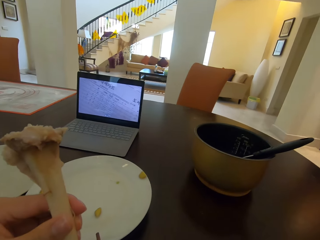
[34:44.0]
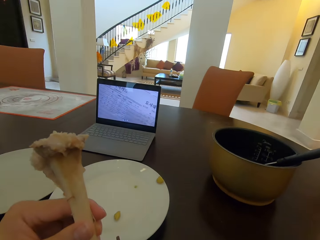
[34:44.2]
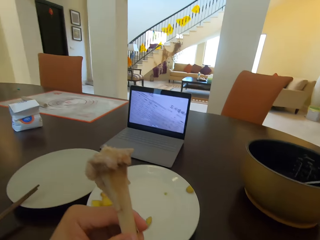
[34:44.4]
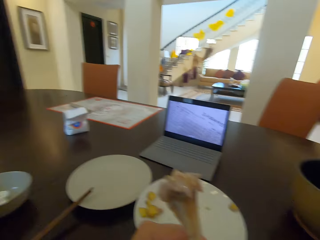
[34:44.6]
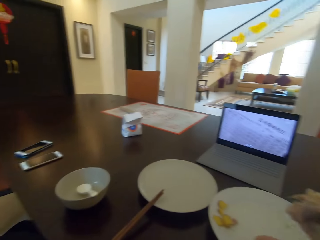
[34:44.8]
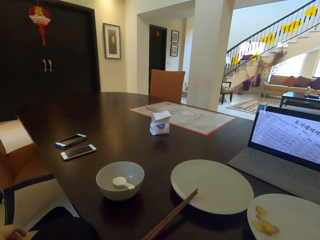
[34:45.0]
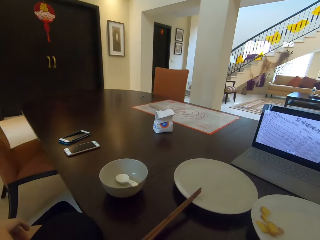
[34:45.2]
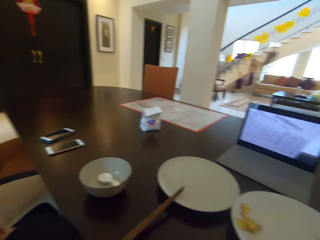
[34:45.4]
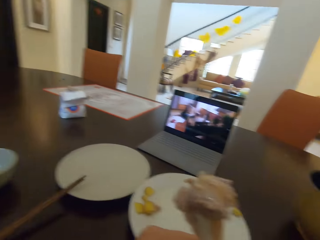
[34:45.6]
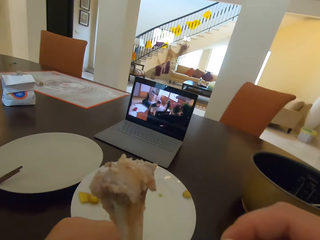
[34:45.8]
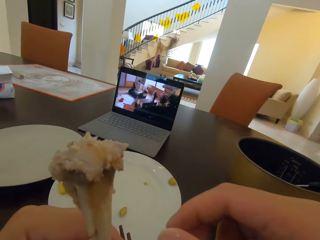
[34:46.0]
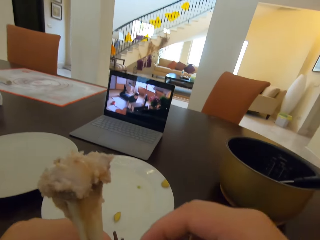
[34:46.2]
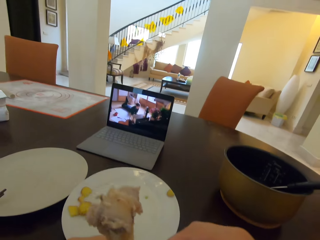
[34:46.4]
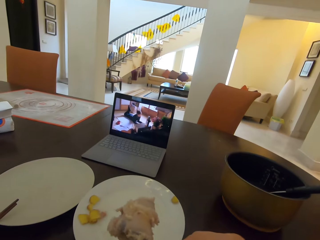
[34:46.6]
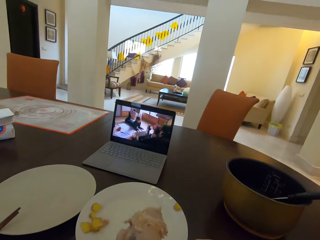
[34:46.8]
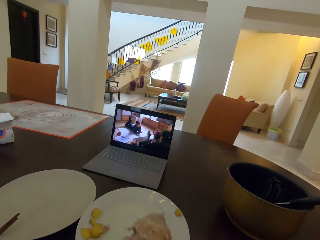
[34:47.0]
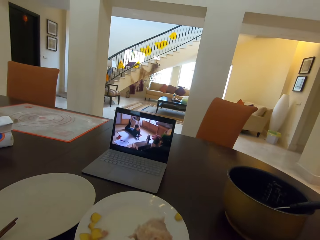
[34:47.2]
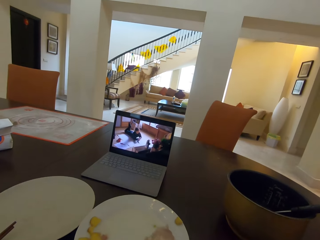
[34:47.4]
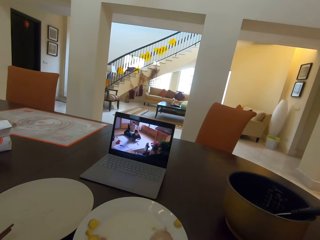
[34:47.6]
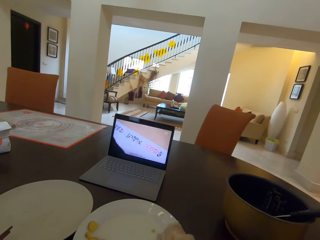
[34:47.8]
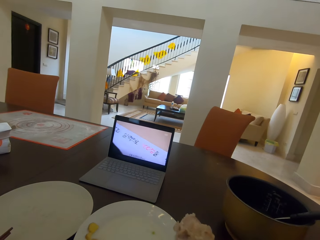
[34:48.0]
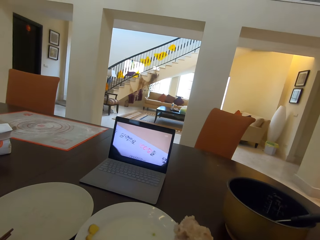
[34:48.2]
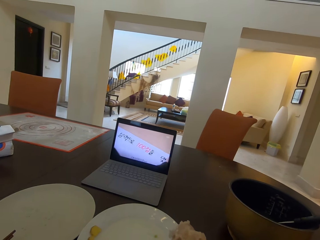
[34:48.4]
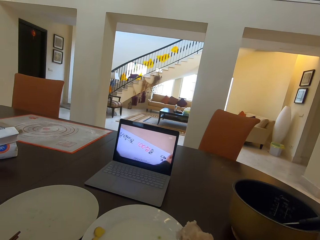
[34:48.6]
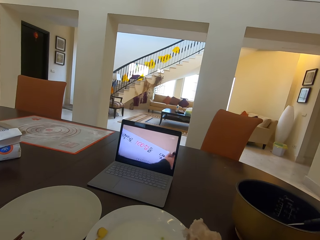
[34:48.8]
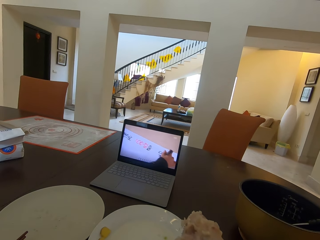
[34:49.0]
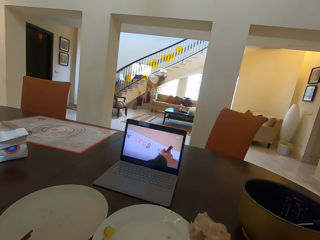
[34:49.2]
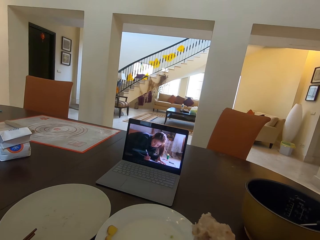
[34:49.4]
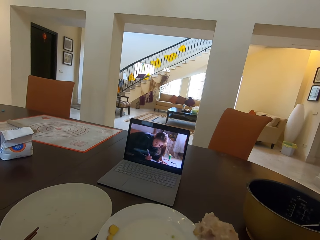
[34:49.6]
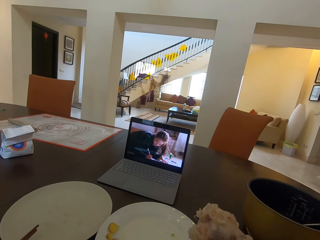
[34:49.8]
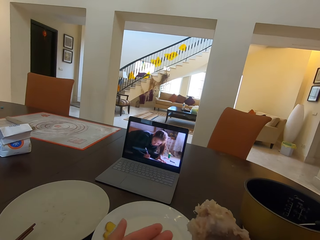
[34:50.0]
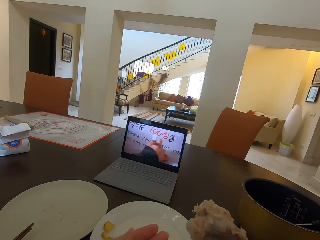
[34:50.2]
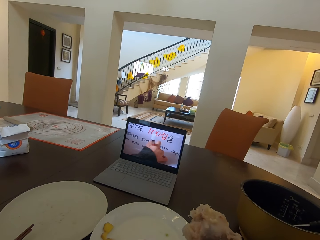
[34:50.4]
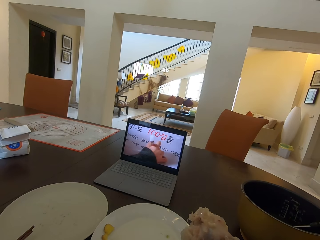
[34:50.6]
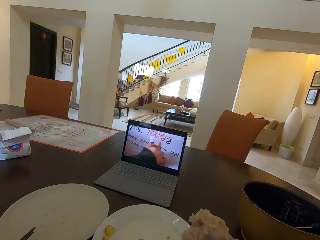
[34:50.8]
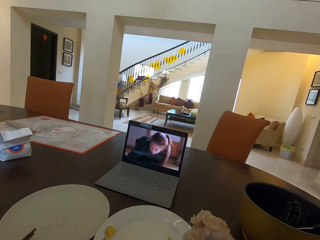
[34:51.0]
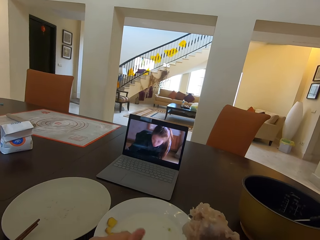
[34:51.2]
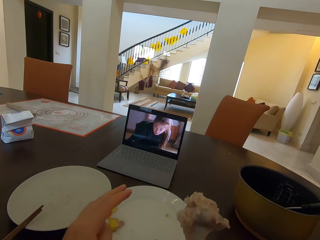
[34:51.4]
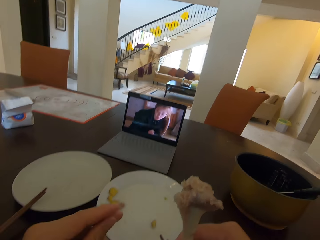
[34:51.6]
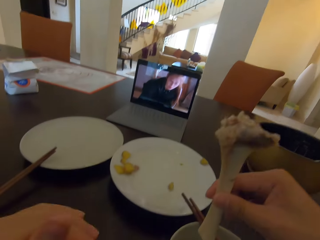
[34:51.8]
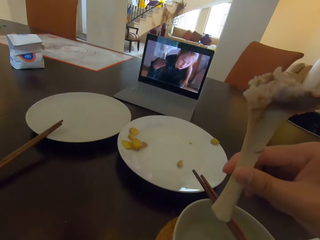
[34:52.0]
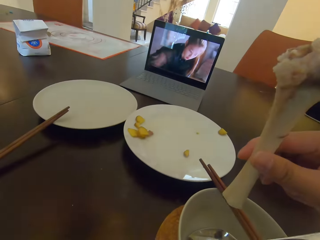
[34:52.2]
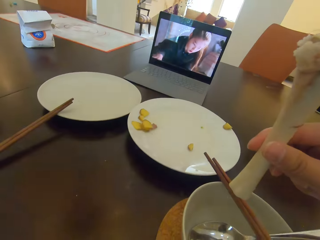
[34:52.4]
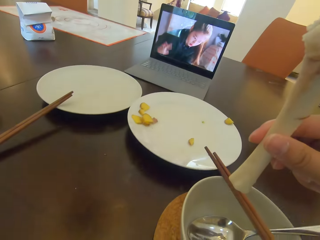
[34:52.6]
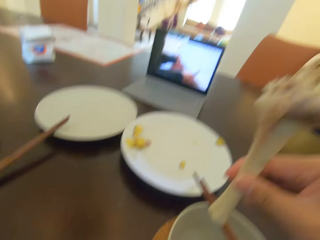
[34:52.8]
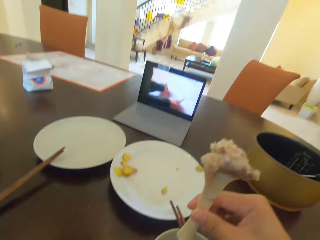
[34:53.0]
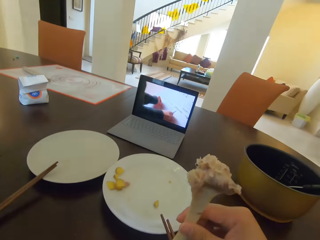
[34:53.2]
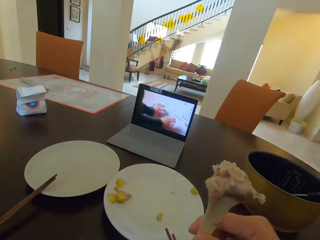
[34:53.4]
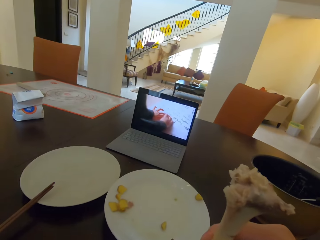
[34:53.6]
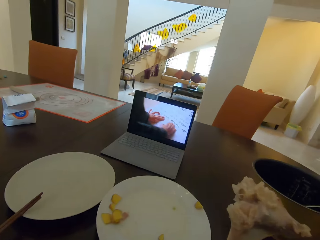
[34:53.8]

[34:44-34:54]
The camera wearer interacts with a woman. They watch a movie.

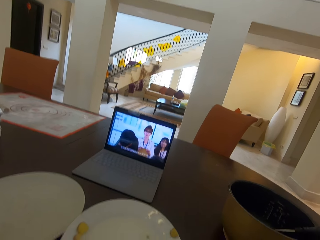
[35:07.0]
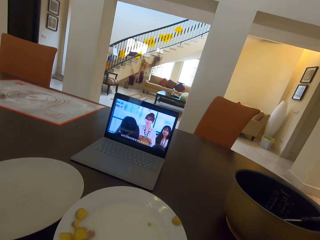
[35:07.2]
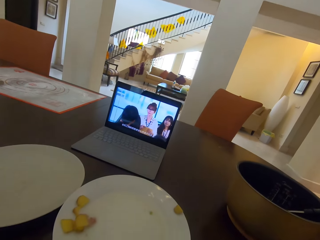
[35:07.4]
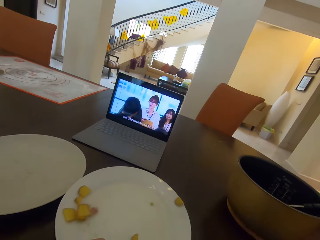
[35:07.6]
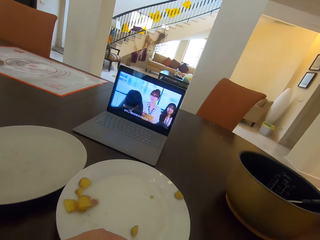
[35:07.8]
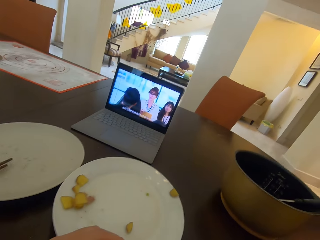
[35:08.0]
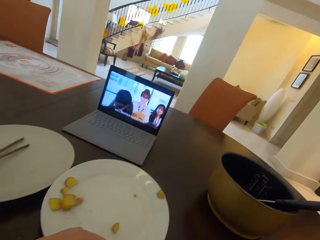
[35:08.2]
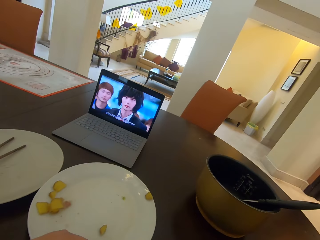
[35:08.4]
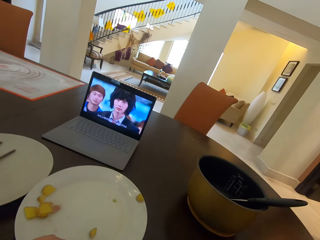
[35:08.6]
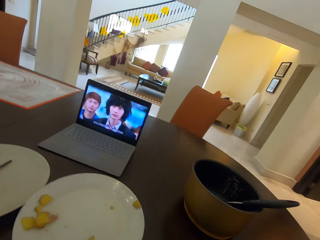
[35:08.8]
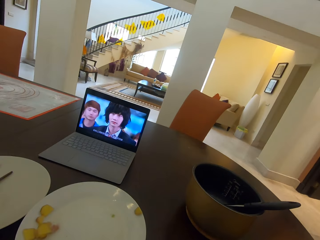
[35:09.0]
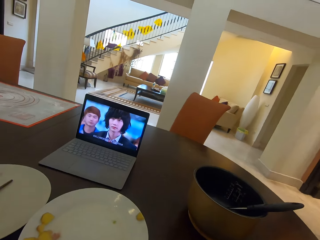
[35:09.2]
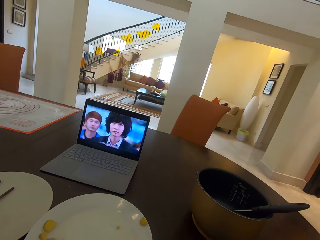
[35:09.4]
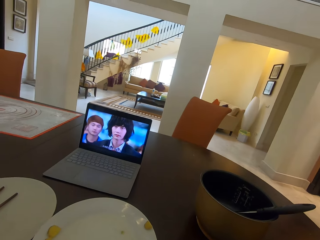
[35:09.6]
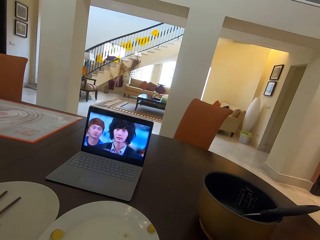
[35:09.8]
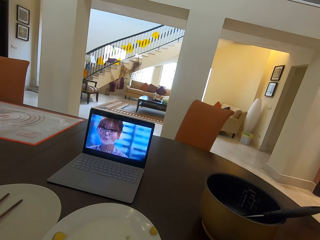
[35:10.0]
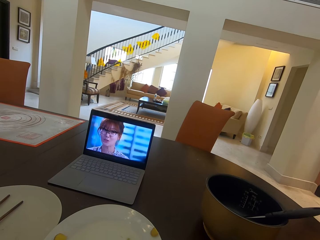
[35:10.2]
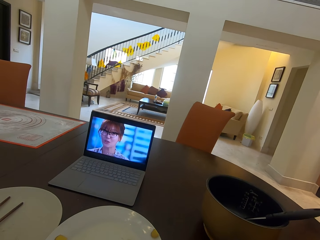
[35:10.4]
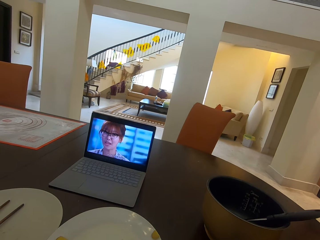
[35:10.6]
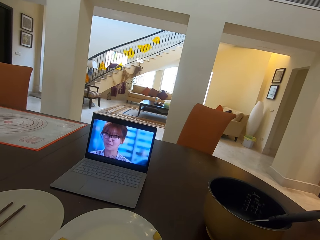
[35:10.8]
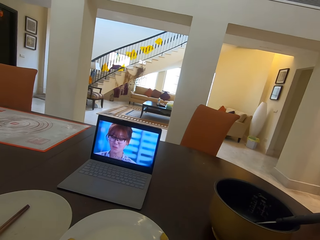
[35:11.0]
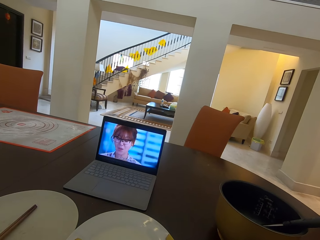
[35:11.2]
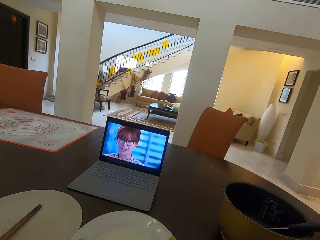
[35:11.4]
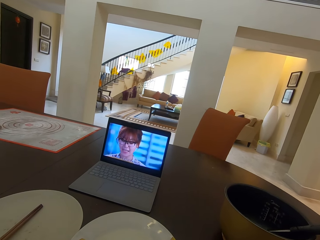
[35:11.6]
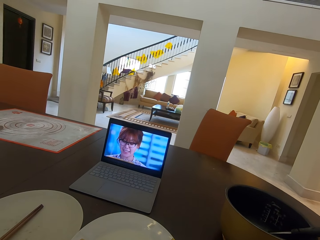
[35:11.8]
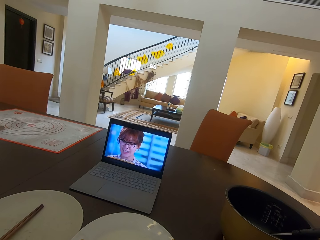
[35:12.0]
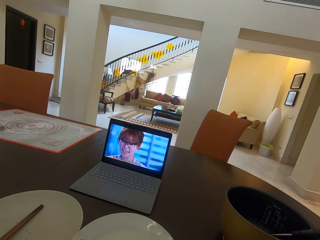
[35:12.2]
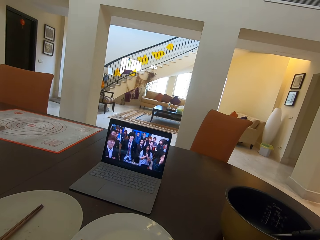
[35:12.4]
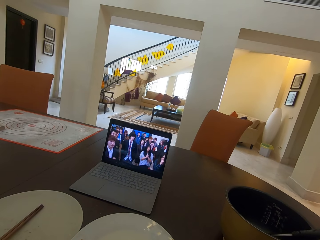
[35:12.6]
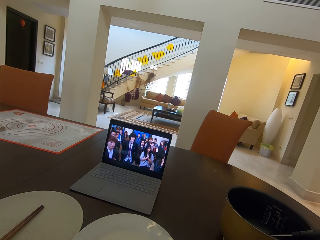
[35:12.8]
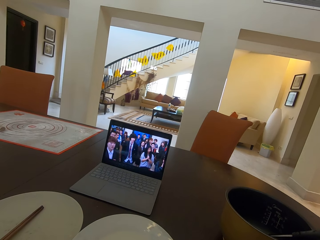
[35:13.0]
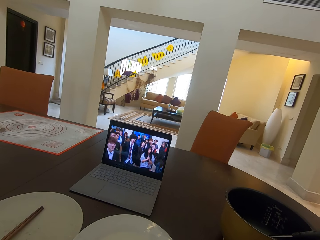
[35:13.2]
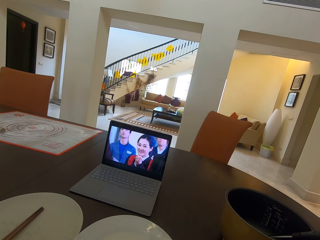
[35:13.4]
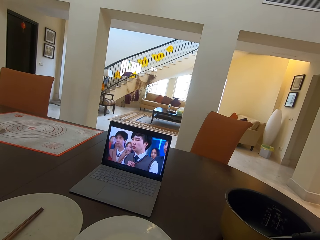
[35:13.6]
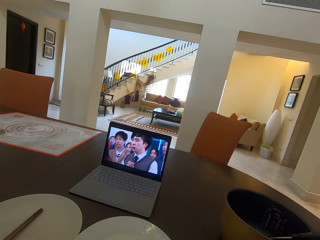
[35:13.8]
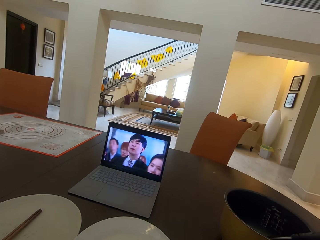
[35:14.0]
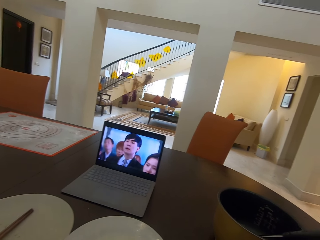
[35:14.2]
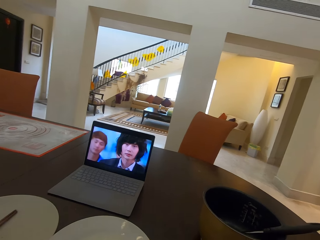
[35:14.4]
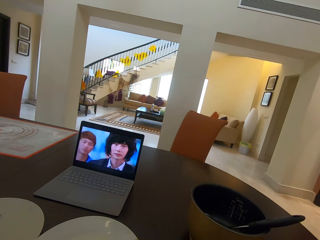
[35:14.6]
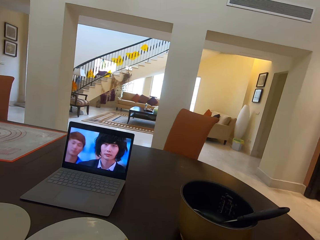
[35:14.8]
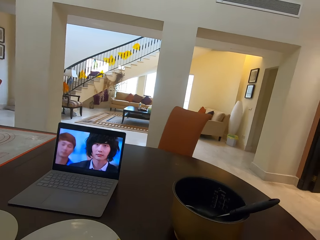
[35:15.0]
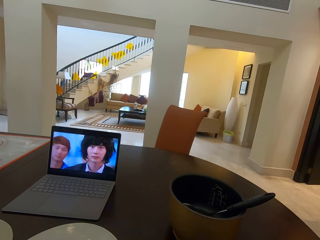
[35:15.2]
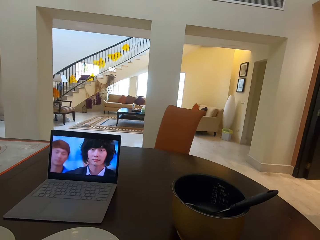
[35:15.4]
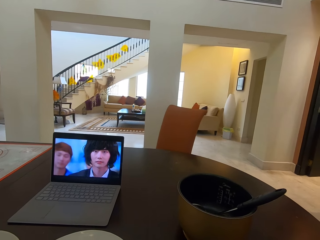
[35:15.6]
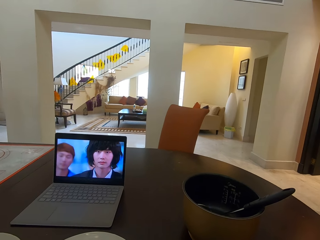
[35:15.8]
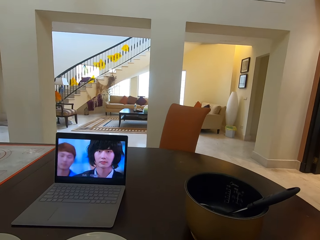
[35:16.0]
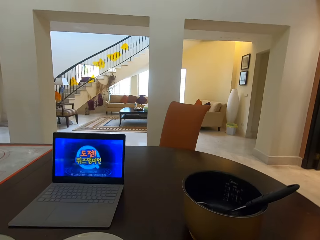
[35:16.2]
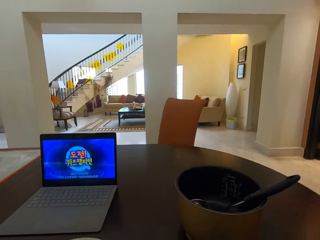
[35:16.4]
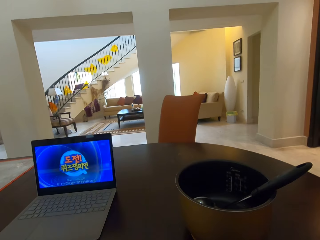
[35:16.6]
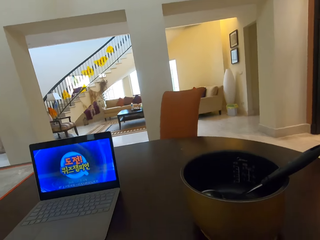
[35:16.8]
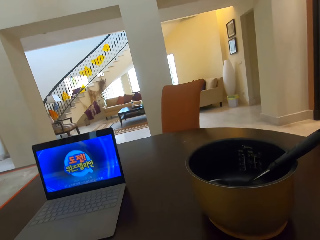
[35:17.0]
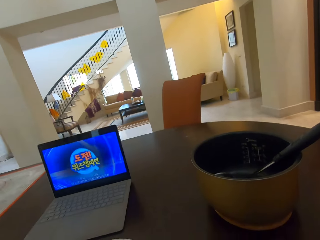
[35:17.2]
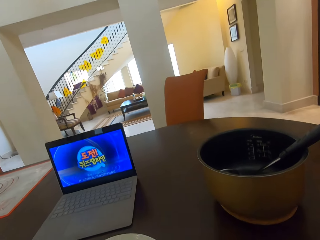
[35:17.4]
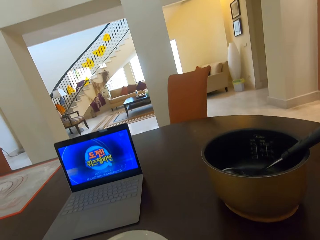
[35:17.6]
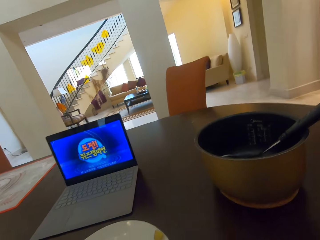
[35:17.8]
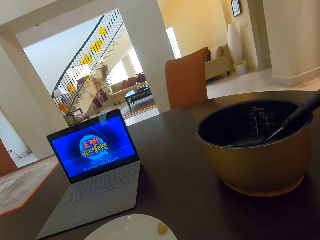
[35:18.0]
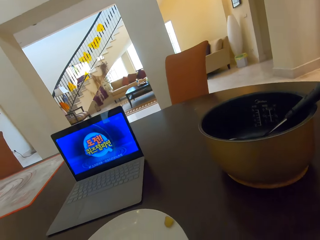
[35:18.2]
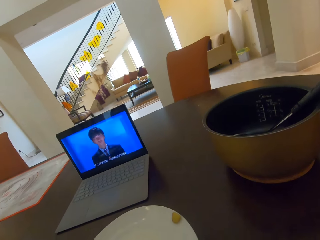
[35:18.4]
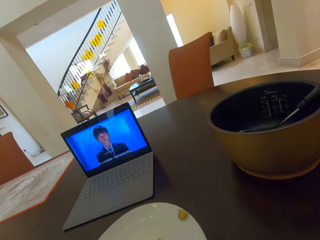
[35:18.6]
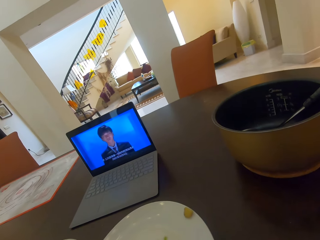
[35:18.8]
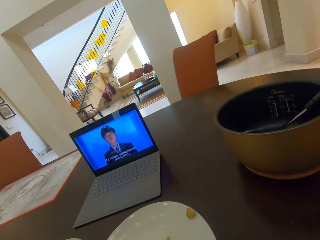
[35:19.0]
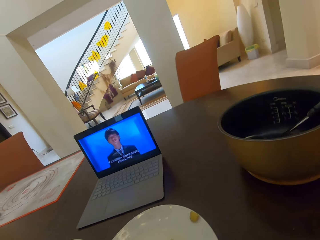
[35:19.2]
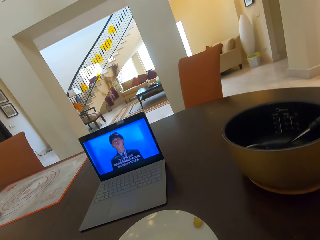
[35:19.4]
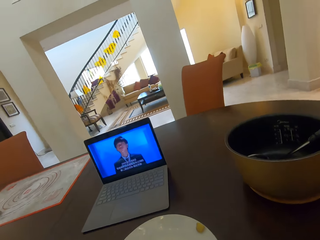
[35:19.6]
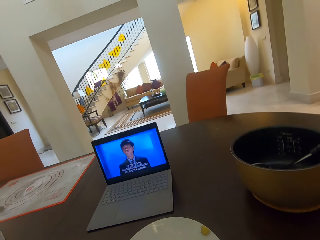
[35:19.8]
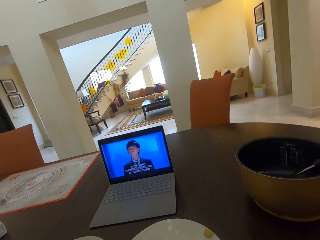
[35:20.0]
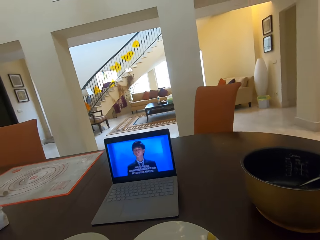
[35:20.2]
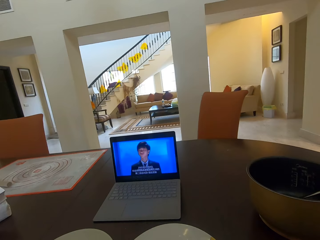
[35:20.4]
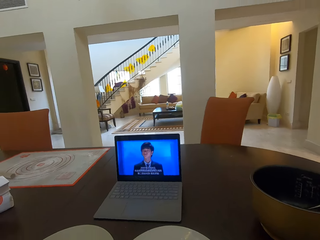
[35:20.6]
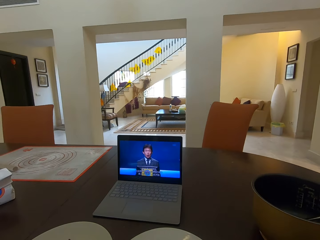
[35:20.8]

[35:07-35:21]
A person puts the stick on the plate. The camera wearer looks around.
